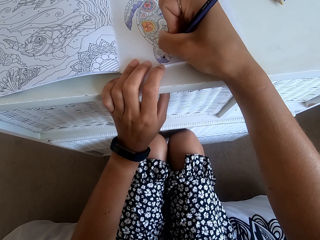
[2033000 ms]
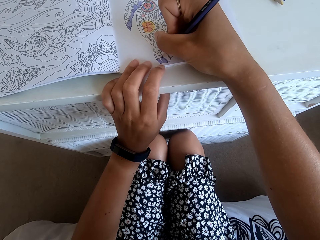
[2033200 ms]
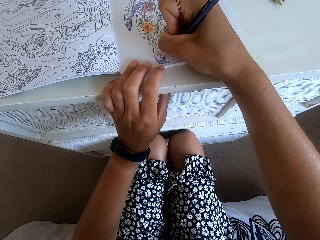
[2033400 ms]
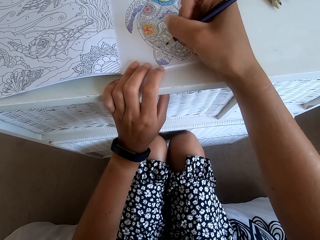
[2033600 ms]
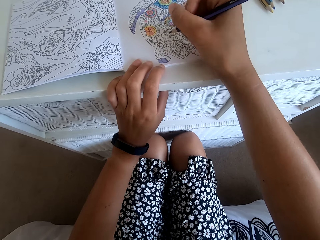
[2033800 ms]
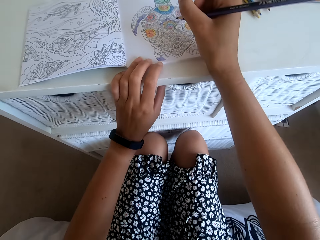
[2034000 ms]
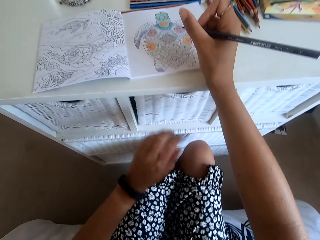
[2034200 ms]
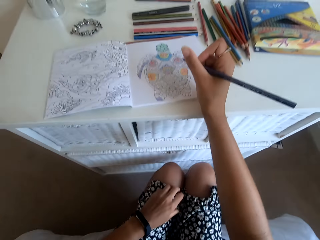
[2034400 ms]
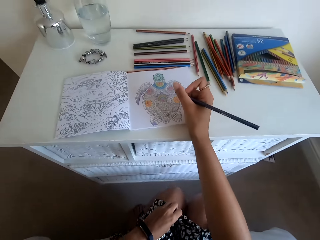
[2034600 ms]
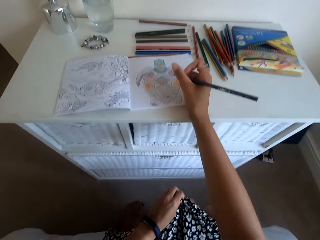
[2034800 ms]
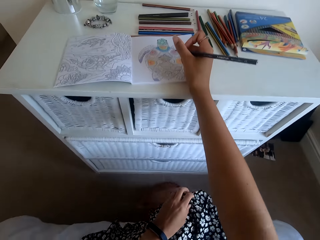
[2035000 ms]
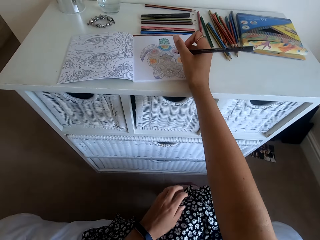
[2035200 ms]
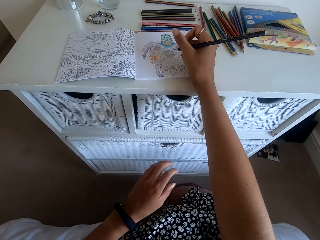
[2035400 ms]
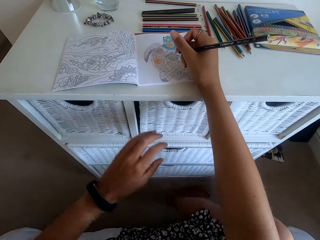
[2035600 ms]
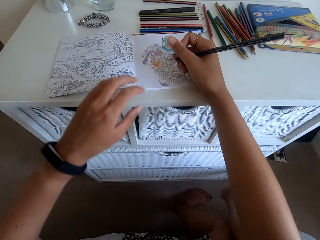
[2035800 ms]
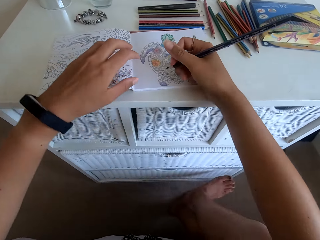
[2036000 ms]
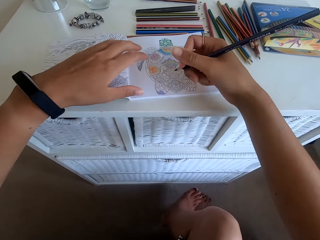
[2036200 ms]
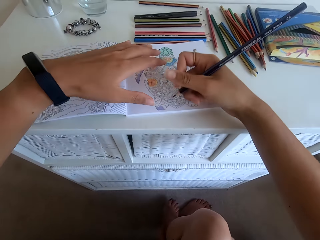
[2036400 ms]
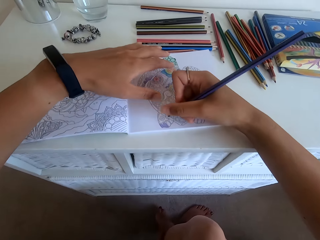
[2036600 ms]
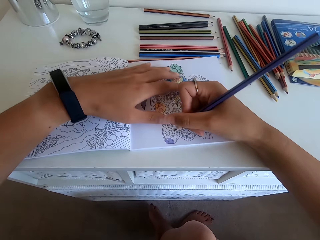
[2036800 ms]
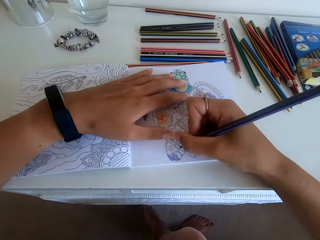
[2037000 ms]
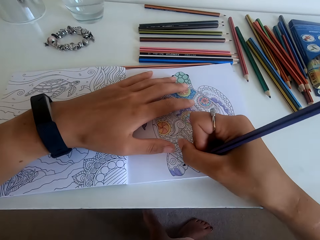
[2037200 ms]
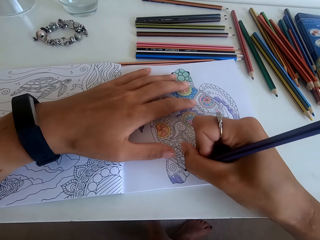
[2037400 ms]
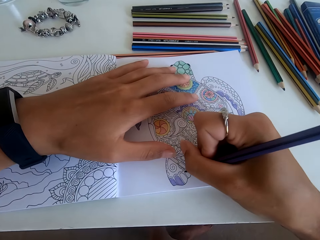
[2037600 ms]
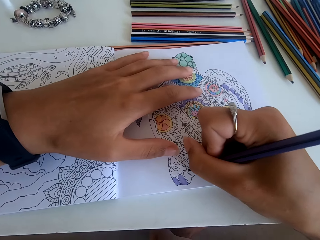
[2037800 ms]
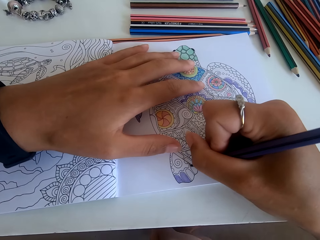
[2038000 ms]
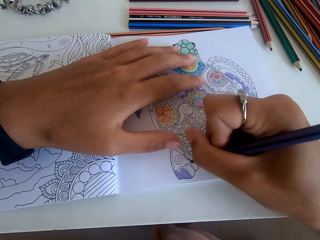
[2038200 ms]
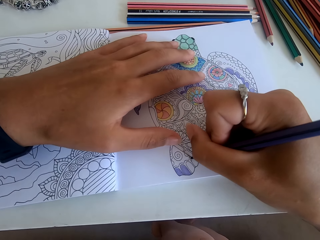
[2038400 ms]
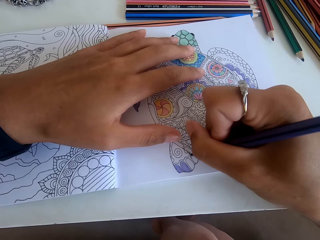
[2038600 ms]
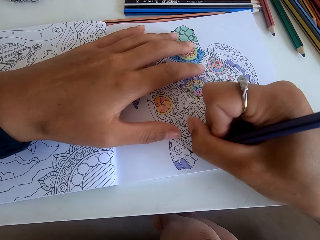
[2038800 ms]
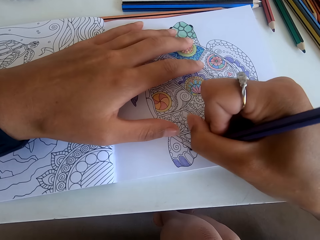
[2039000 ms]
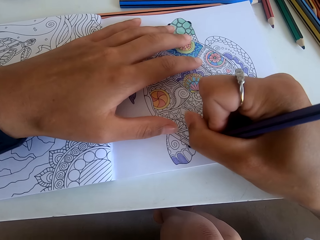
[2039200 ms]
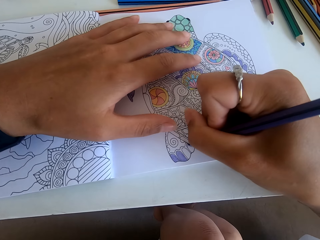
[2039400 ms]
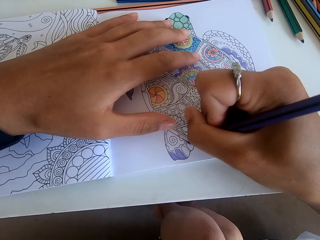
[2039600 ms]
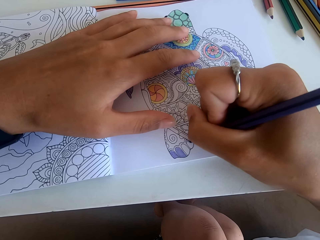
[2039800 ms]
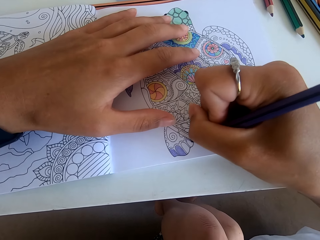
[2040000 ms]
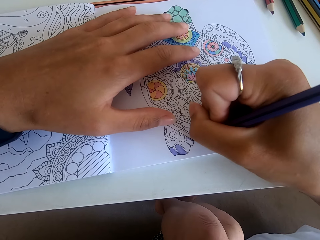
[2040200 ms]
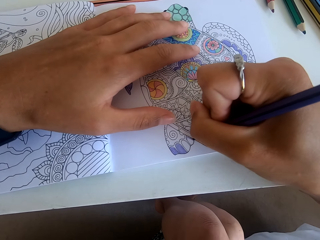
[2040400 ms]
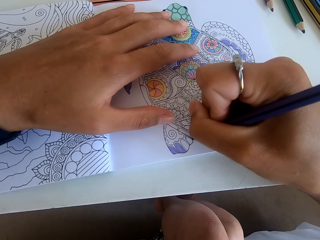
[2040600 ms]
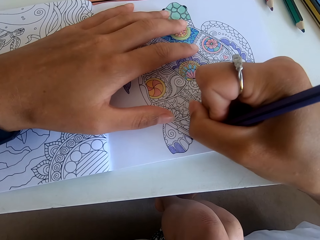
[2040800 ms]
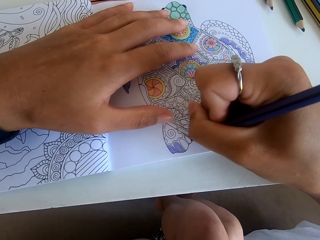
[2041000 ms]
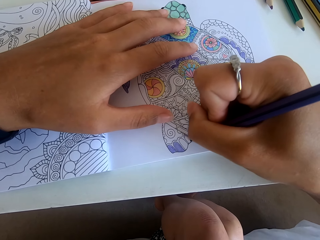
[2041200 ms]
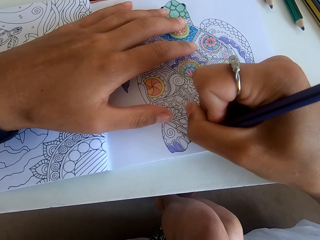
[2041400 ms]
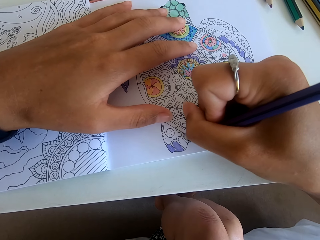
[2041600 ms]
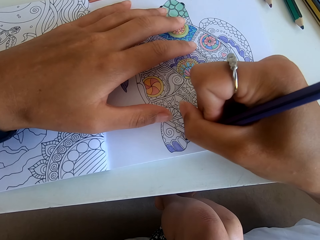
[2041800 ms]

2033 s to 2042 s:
The camera wearer stretches the cloth with the left hand. They color the picture on the book with the color pencil.

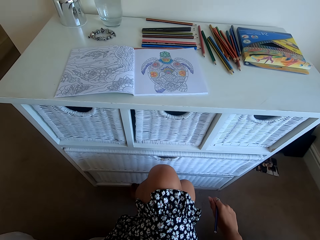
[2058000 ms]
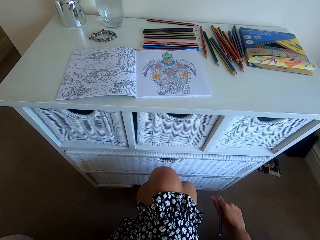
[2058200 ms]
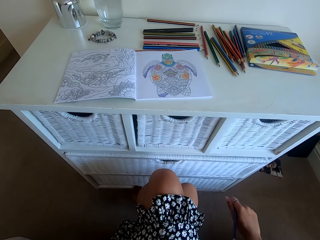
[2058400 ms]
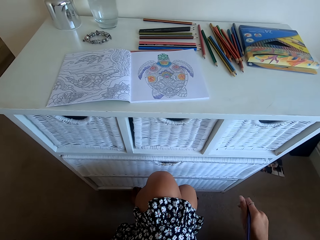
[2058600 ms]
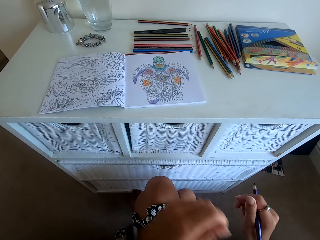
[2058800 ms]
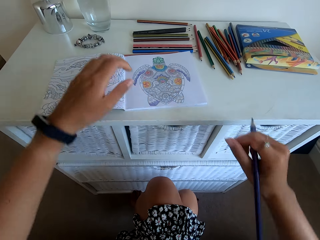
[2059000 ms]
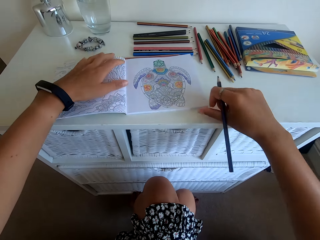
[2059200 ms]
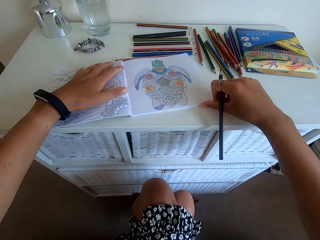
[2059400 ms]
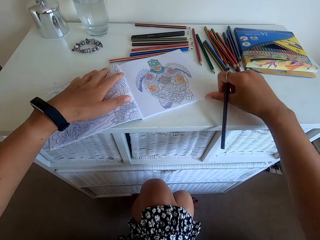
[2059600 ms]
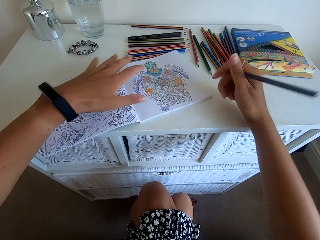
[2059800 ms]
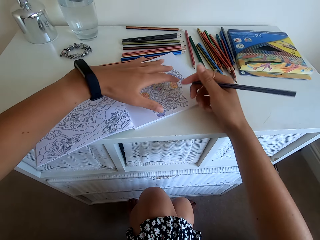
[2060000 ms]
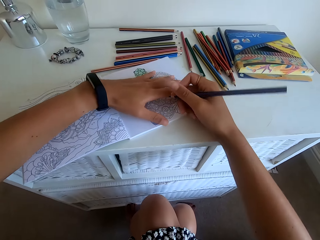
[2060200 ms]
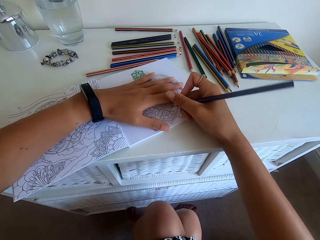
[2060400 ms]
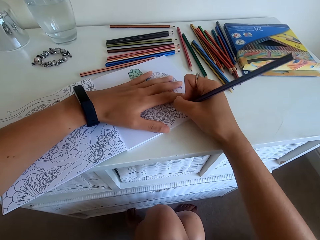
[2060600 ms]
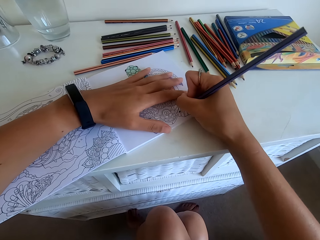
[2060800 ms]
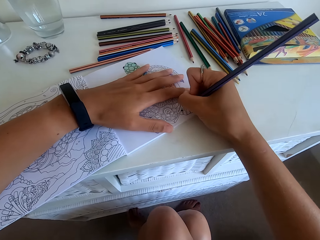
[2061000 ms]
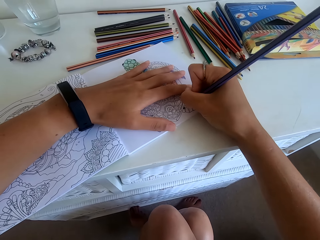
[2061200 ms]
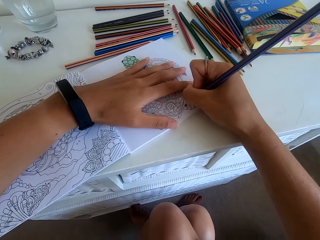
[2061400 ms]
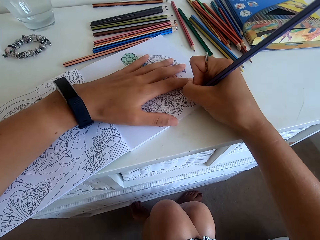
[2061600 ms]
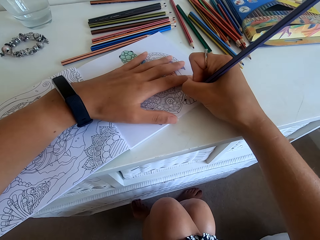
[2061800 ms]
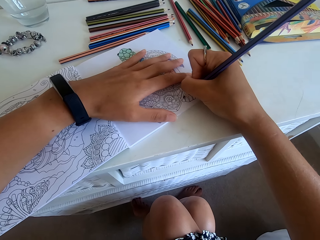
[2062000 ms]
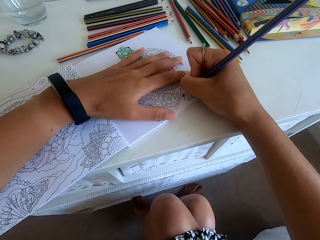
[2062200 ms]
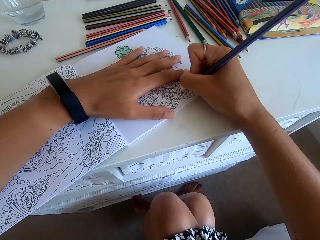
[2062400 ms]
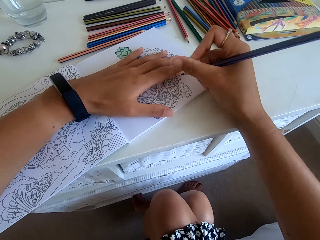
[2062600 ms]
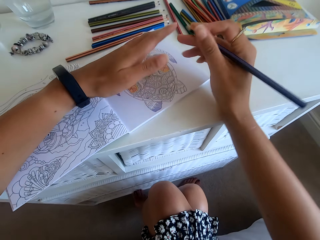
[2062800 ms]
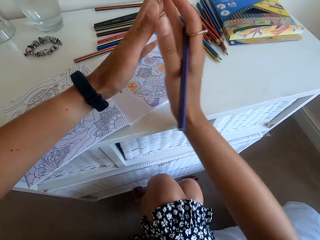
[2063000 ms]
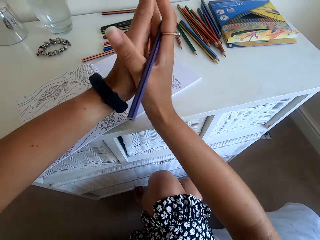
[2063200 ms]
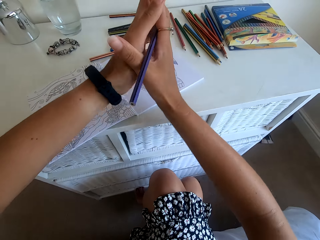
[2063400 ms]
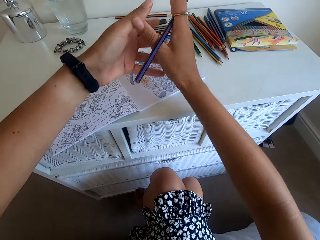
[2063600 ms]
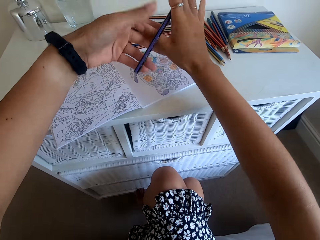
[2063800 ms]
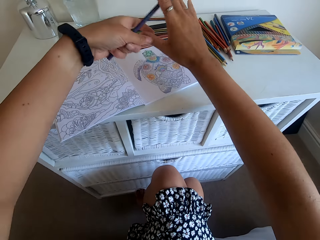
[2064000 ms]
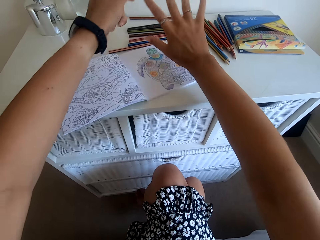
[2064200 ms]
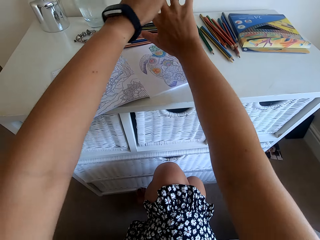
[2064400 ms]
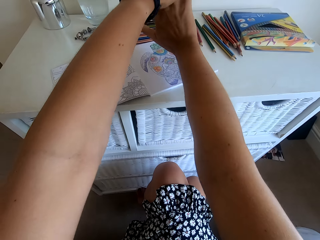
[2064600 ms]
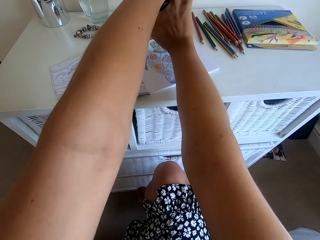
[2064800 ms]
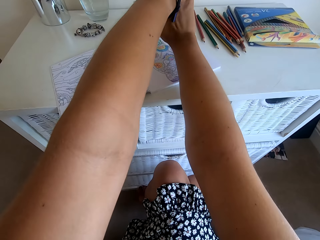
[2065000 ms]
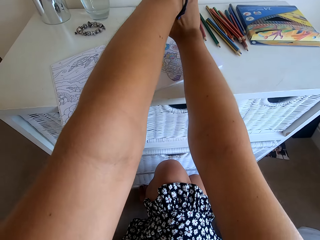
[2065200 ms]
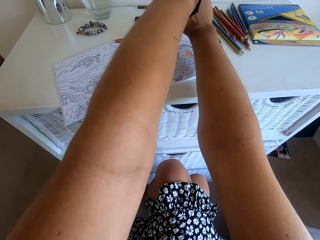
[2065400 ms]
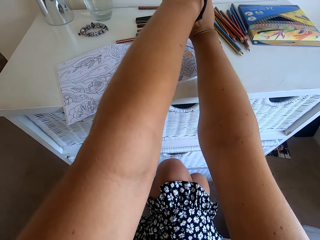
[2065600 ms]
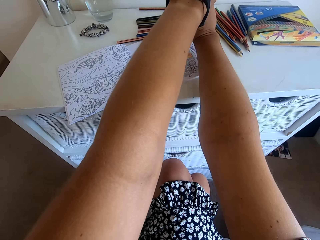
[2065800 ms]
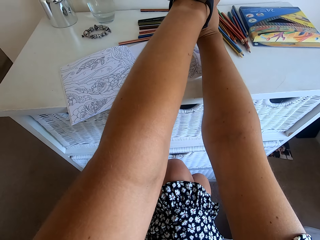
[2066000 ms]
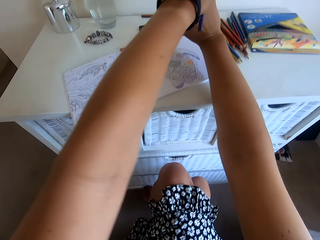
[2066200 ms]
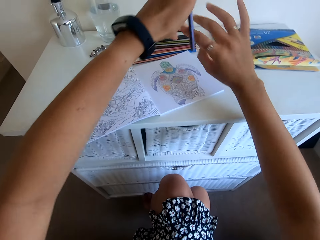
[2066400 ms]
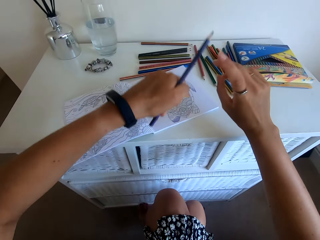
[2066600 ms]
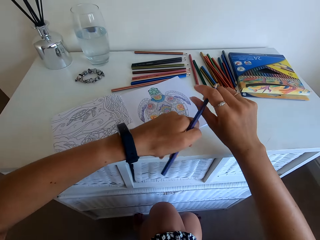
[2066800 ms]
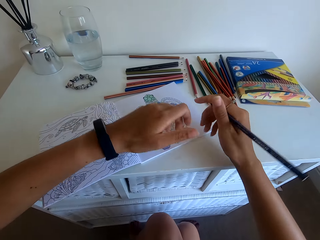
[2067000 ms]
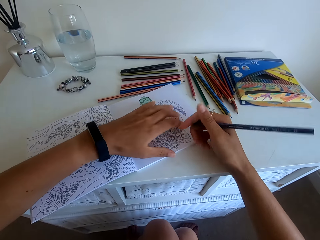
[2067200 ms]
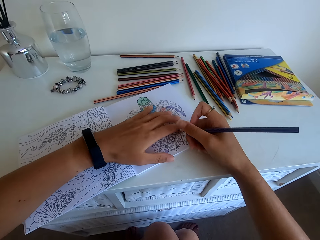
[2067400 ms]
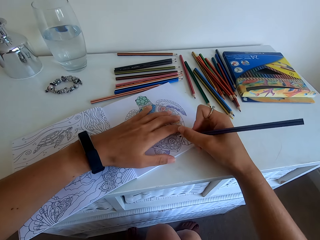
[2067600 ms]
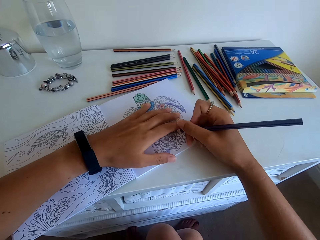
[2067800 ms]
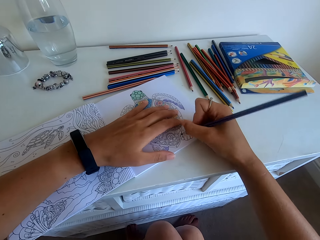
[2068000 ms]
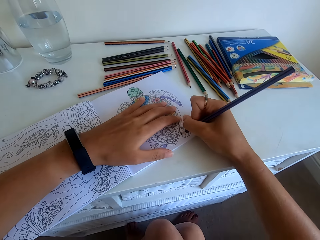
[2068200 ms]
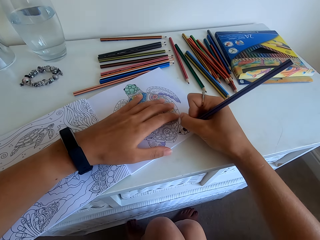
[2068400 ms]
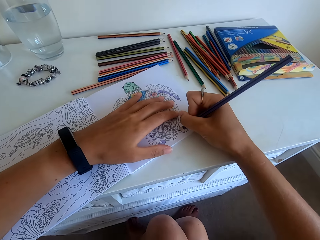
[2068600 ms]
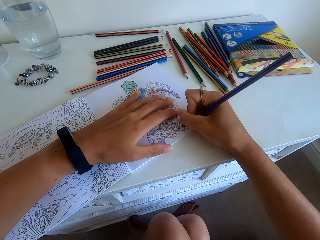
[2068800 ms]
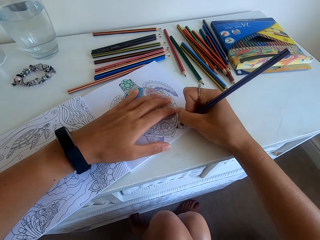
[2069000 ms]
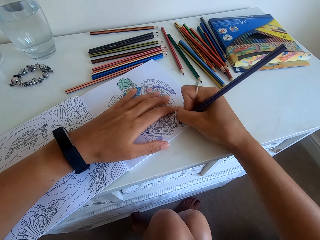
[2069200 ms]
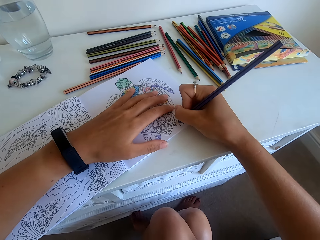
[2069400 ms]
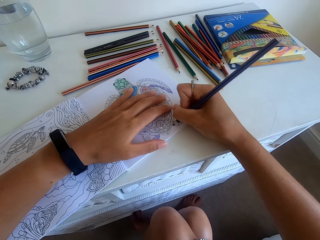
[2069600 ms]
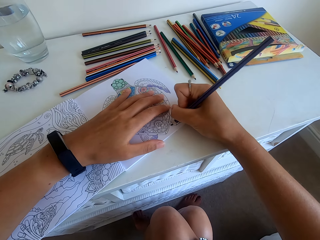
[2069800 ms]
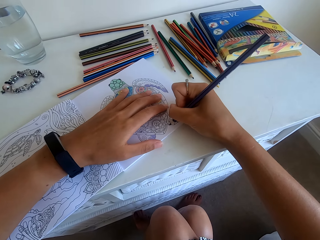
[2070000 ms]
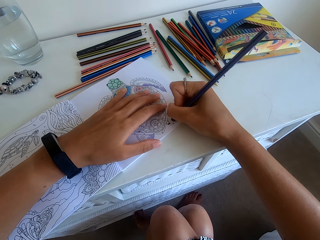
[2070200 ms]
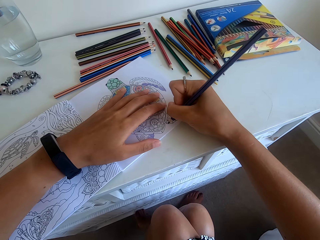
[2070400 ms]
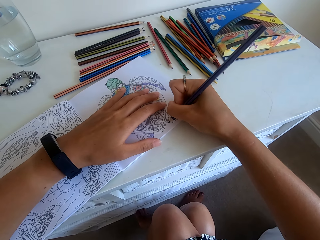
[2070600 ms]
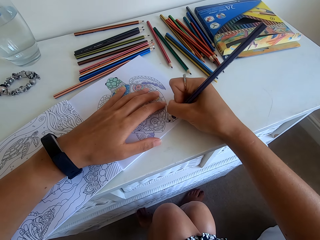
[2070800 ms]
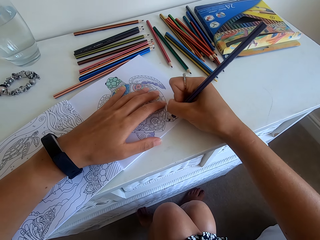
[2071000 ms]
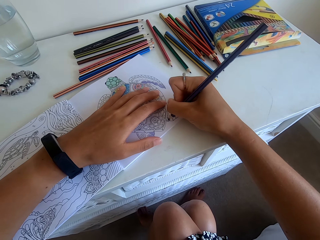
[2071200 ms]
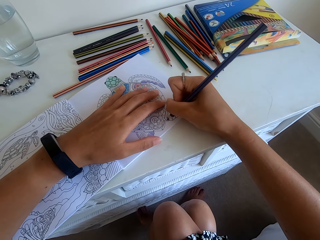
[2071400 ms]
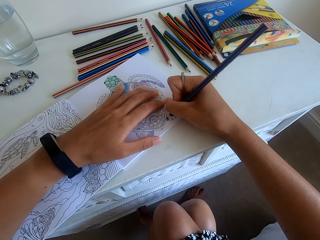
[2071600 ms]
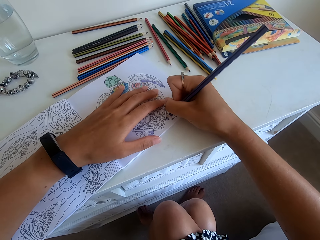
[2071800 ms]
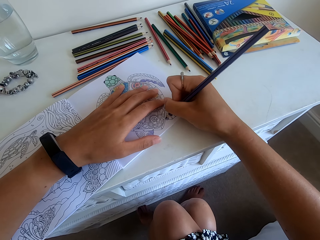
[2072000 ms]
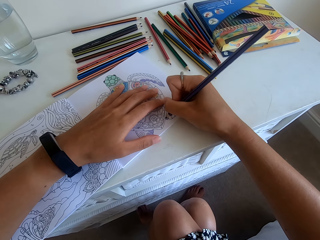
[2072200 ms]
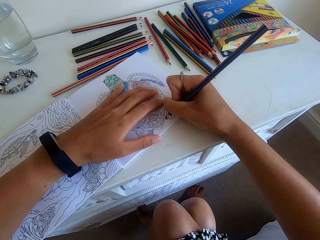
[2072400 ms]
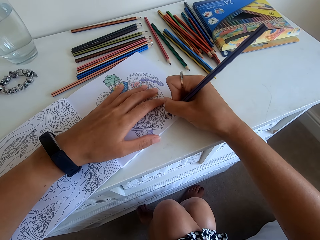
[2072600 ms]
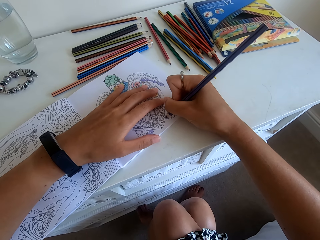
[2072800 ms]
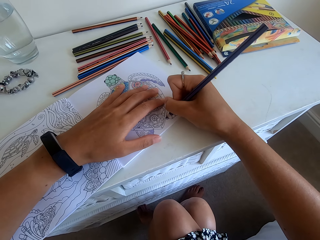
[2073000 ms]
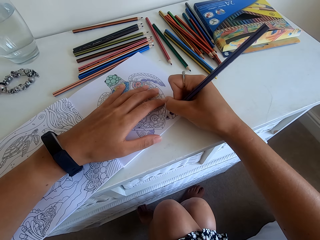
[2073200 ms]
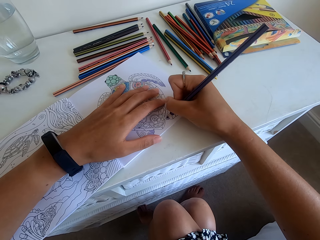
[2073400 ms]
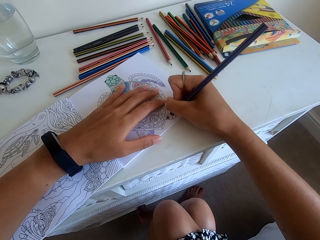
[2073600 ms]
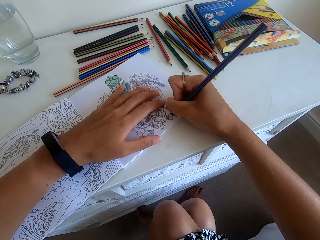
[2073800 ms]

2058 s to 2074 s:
The camera wearer rotates the book with the left hand. They color the picture on the book with the color pencil. They take the pencils with the left hand. They take the pencils with the right hand. They color the picture on the book with the color pencil.
